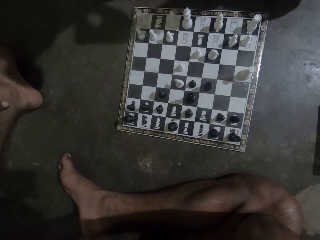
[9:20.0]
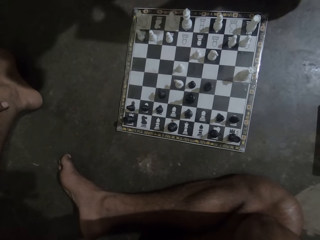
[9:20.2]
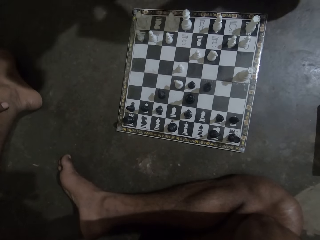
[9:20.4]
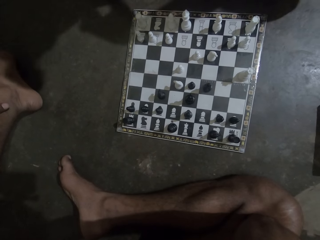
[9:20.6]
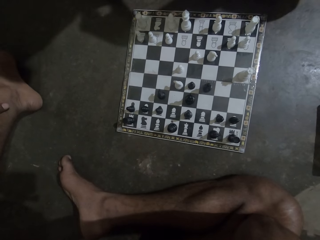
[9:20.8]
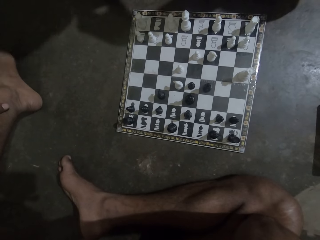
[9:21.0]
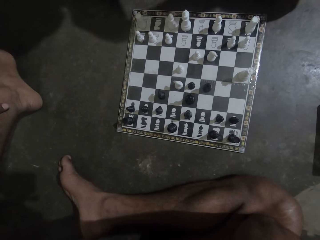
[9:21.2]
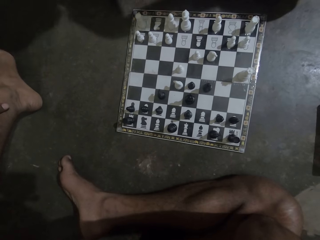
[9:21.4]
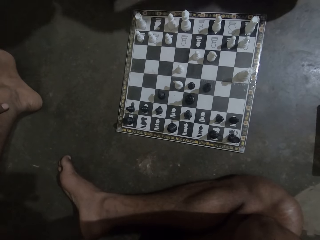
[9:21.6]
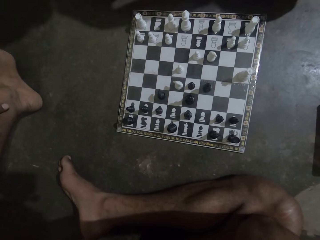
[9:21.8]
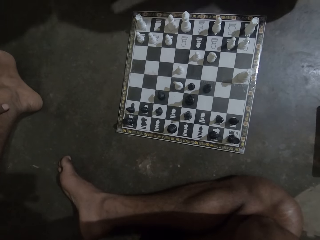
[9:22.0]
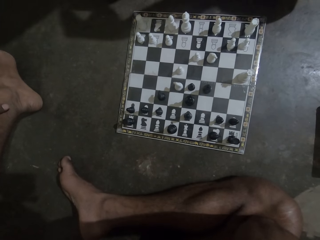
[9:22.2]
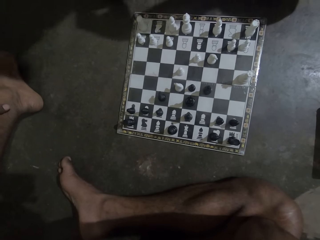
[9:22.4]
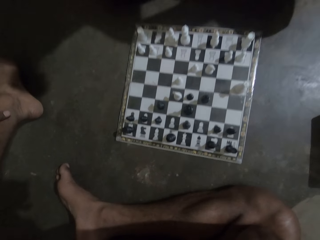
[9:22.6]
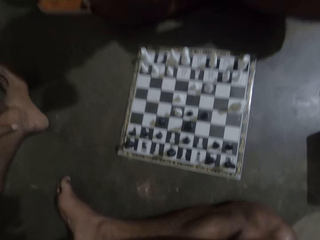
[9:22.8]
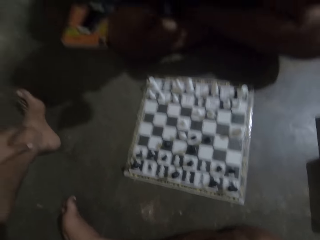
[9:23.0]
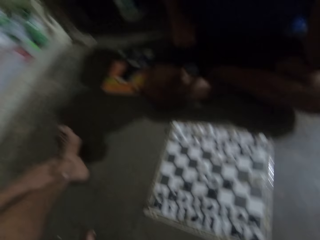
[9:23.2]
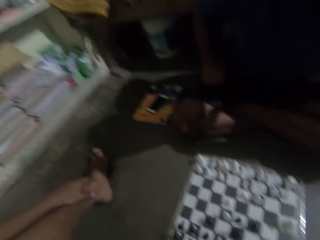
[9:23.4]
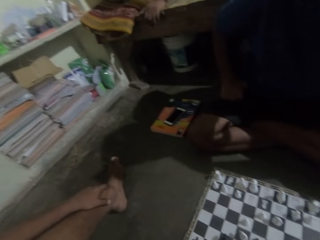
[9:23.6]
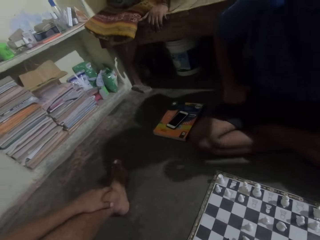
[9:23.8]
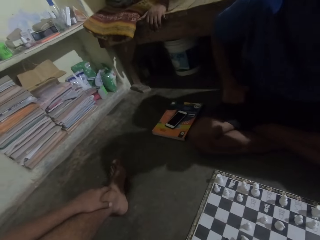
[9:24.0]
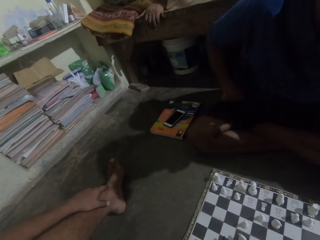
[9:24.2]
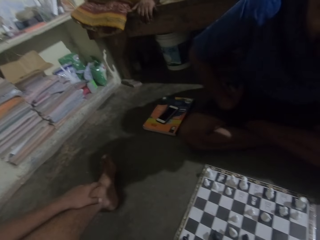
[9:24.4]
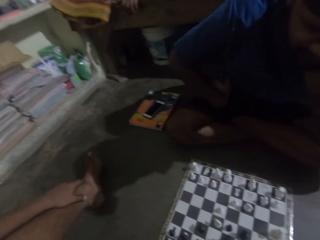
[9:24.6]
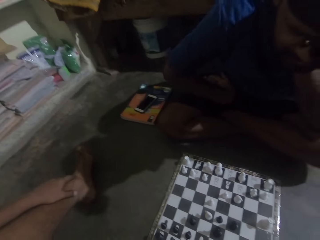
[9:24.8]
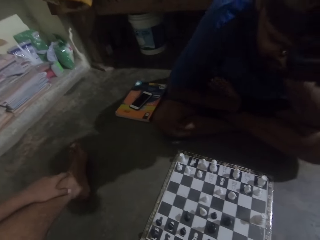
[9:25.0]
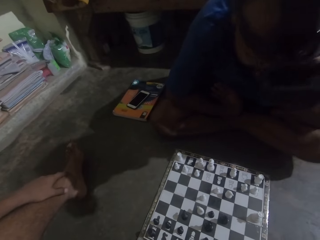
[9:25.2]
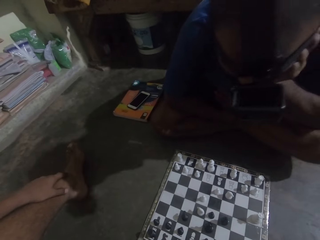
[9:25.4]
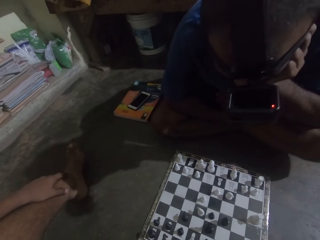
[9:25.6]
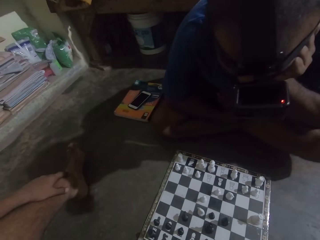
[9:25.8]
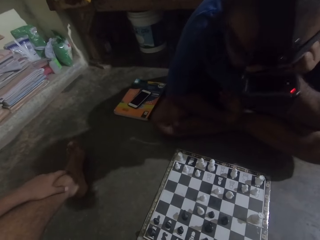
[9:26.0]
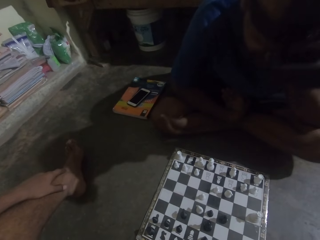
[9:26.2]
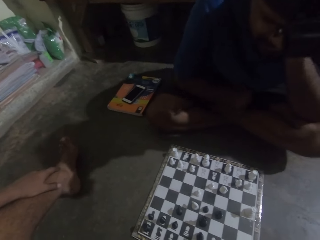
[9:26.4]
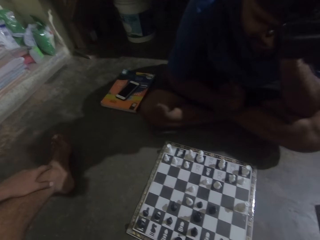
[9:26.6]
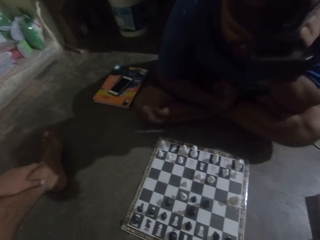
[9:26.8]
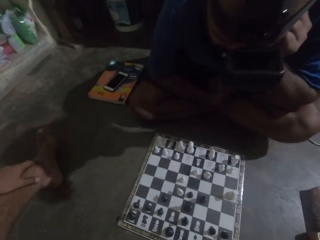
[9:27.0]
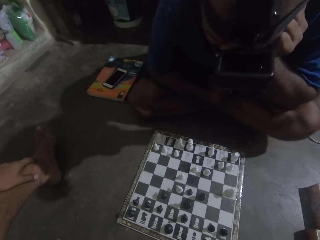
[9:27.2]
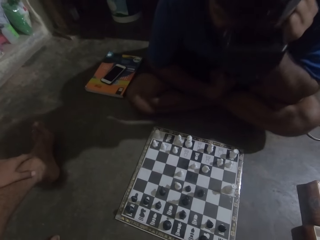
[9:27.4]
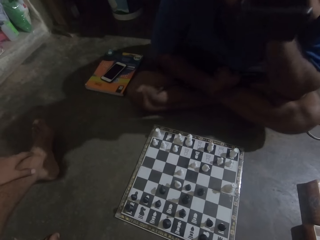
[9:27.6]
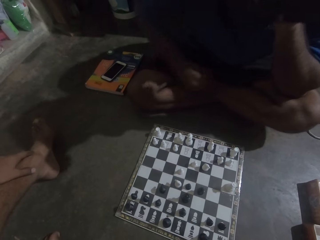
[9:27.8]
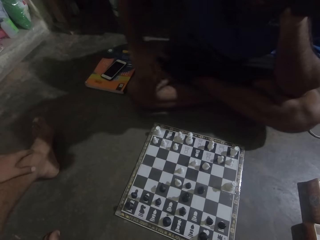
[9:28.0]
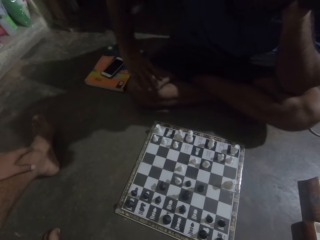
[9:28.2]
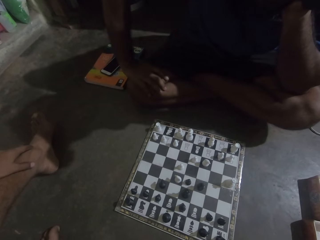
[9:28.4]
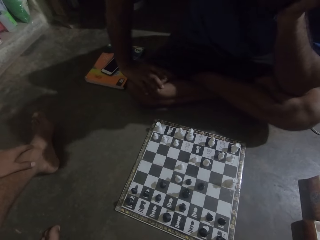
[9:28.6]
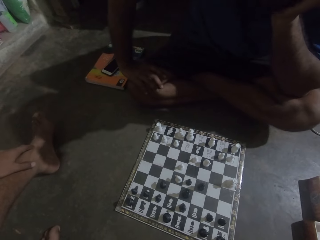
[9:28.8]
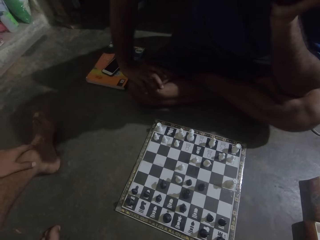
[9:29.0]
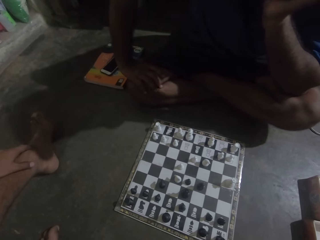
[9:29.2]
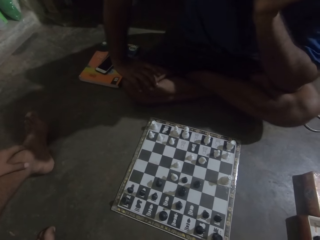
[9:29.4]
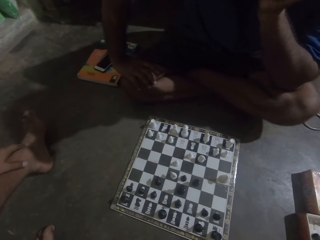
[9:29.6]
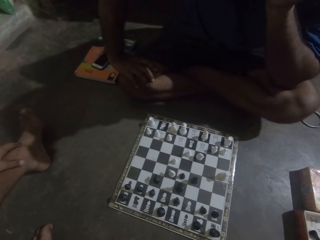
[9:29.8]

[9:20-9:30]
A man talks with a phone.

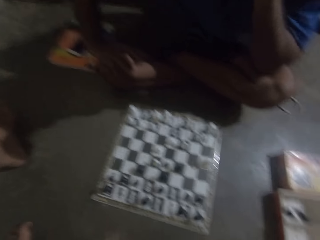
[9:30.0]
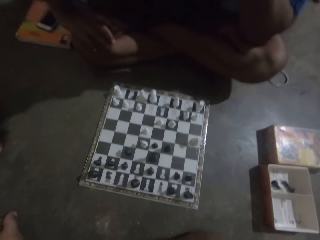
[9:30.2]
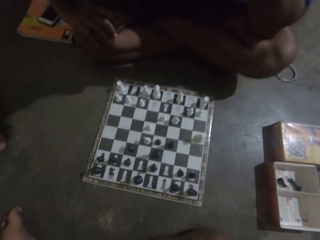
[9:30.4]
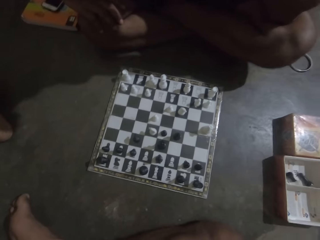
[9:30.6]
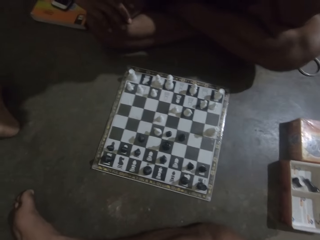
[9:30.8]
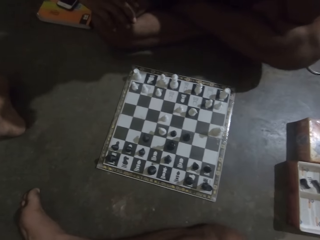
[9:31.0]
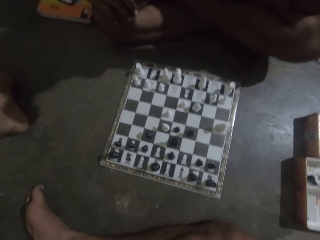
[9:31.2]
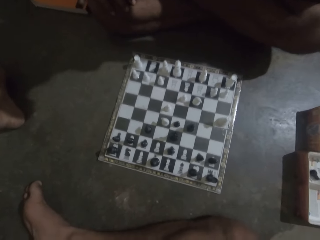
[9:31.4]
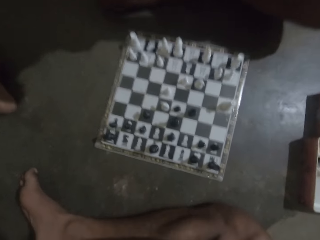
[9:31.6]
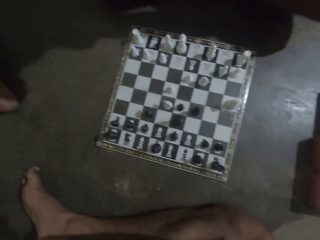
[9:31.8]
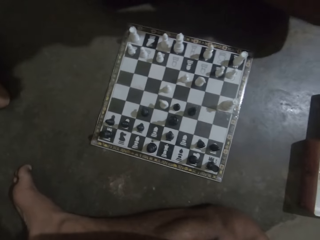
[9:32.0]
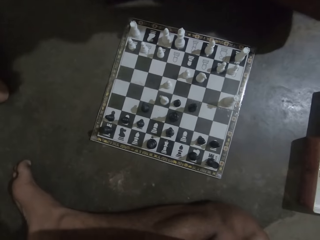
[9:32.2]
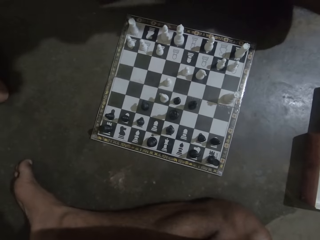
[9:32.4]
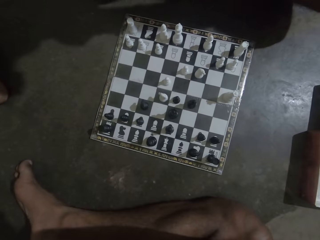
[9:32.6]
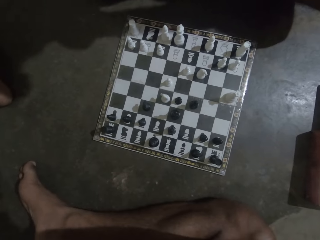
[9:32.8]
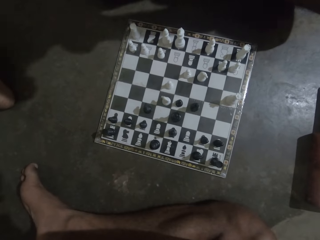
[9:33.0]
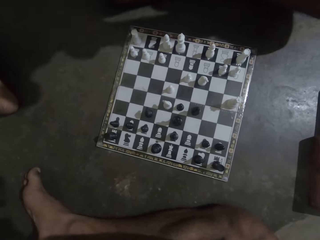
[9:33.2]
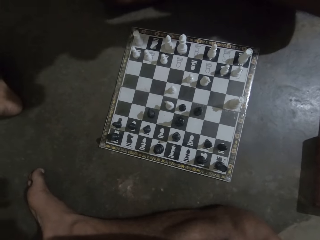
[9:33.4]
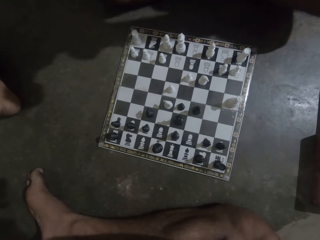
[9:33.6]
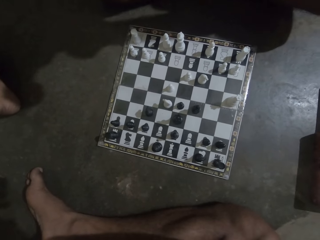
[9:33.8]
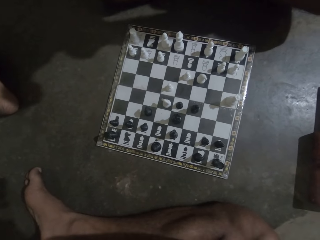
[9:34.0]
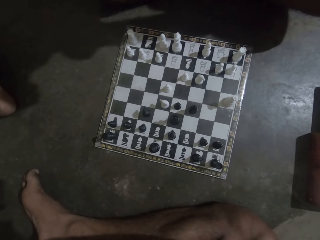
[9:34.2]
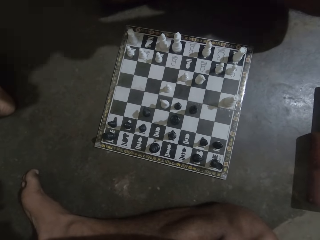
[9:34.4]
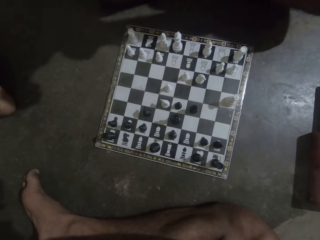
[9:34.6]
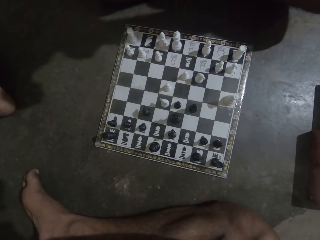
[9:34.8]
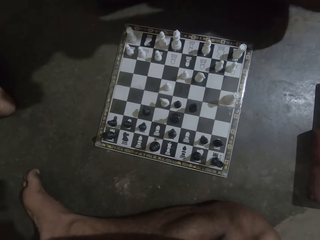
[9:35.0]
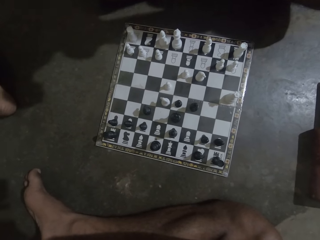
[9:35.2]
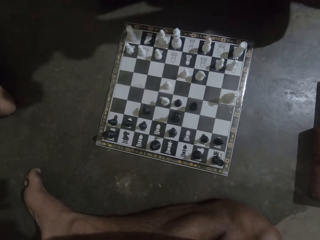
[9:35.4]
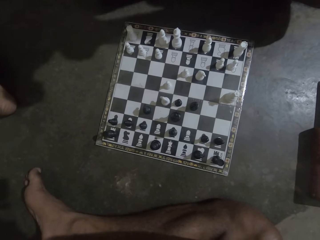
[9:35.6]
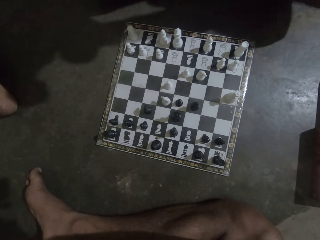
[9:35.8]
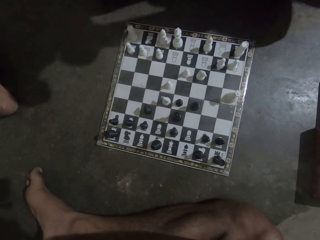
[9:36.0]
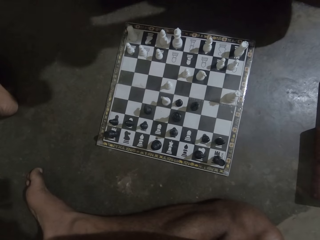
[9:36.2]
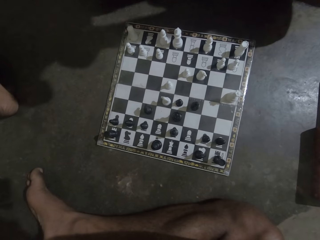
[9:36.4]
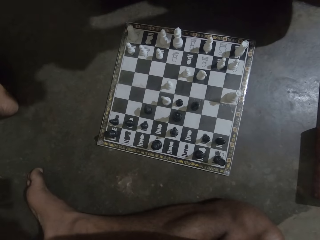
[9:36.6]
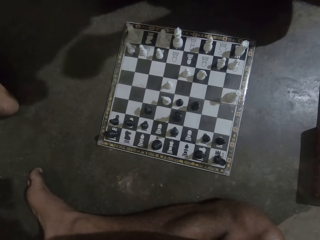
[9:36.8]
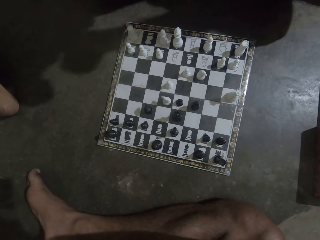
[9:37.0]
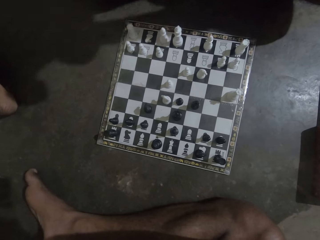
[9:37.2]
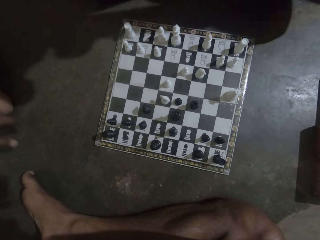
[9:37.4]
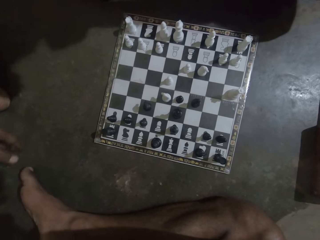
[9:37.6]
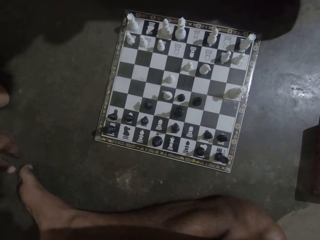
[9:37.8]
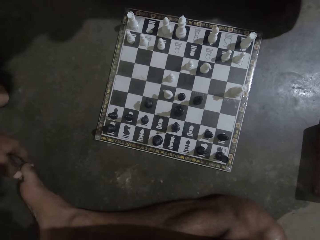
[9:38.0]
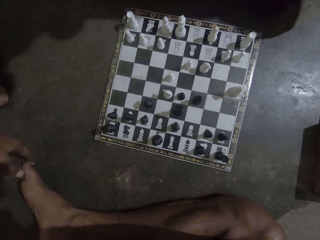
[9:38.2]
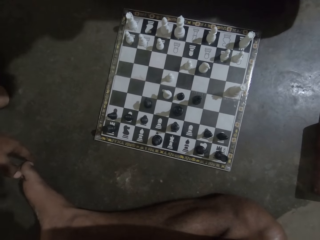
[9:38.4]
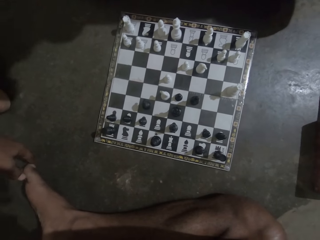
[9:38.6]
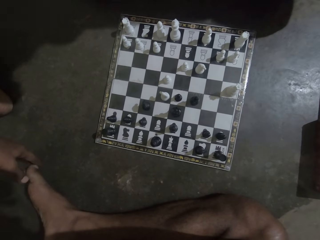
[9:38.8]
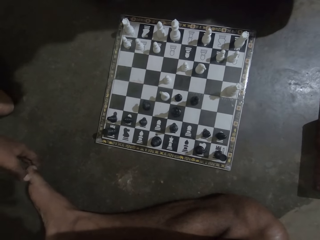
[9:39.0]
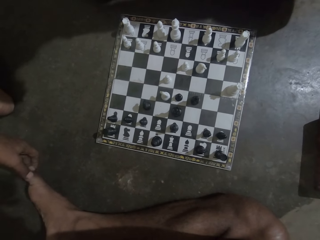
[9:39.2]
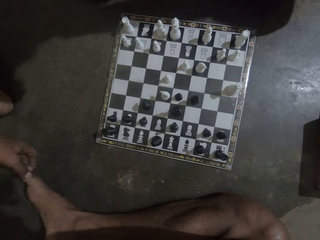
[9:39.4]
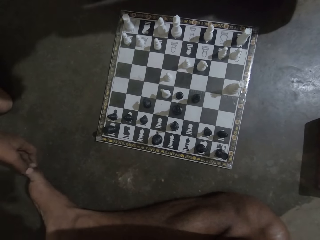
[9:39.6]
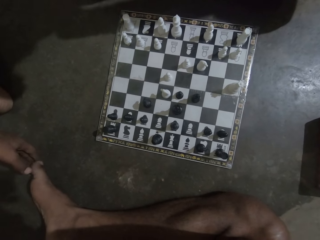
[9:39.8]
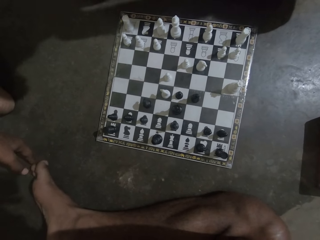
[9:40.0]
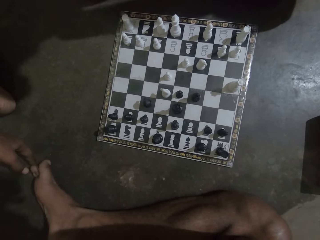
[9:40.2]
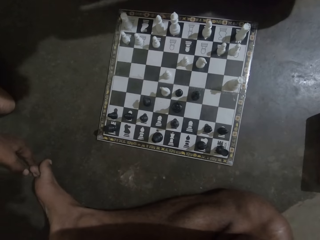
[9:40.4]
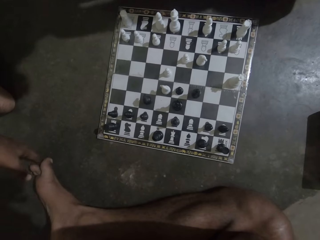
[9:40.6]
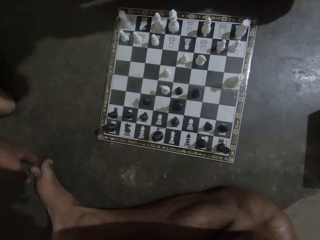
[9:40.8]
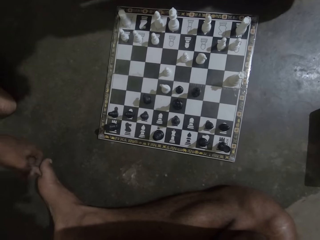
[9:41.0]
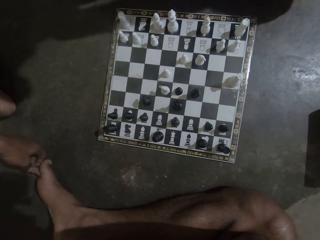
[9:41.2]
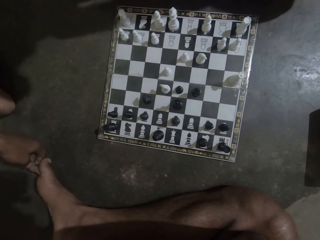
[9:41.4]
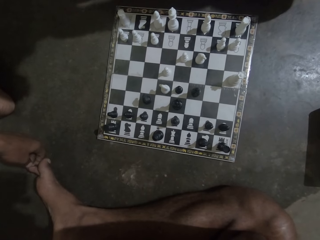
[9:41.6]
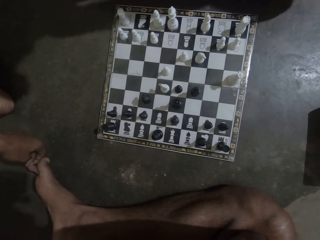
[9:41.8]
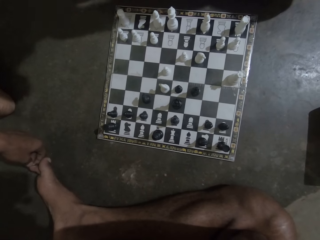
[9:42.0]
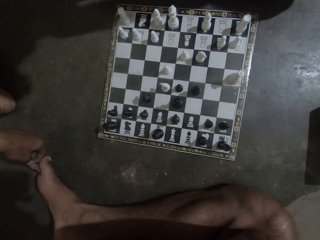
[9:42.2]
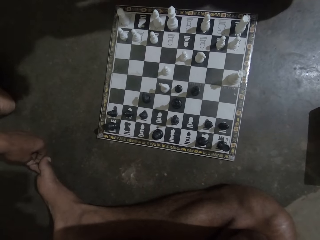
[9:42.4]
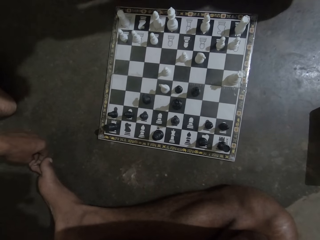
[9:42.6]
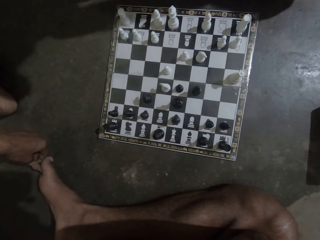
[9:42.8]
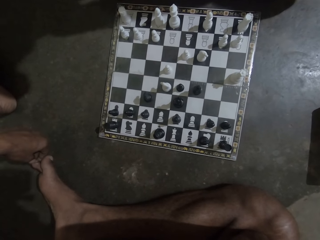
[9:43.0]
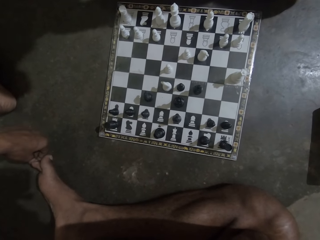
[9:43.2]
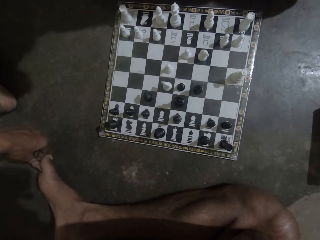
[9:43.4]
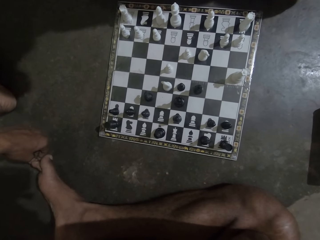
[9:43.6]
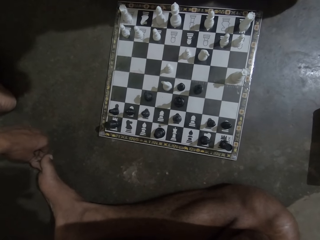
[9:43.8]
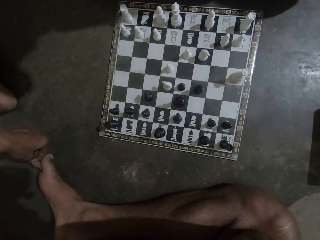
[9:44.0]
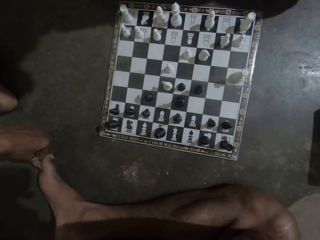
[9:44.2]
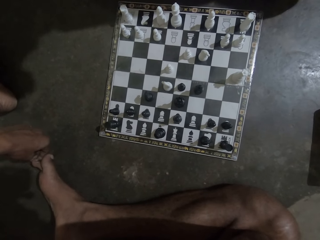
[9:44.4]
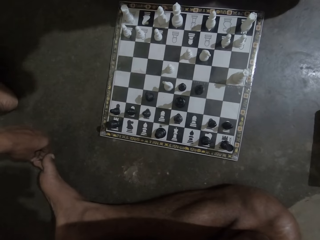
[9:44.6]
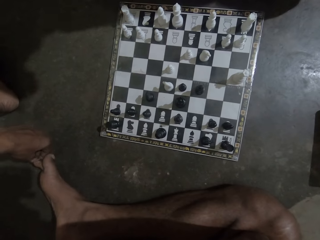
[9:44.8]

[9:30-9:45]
The camera wearer stares at the chess. He touches his feet. He scratches his right foot with his left hand.
